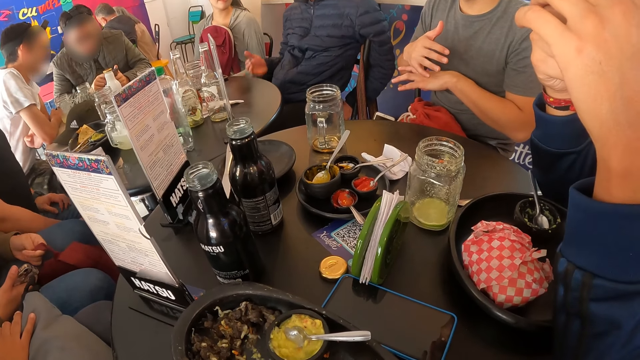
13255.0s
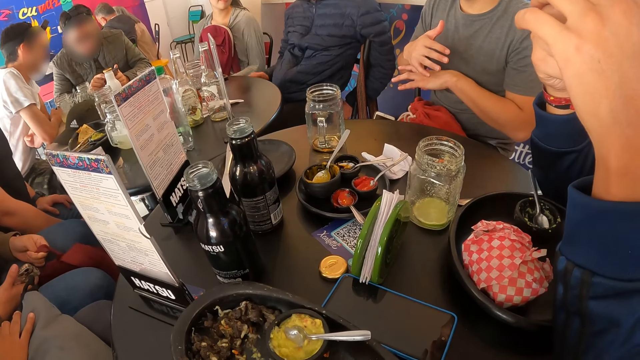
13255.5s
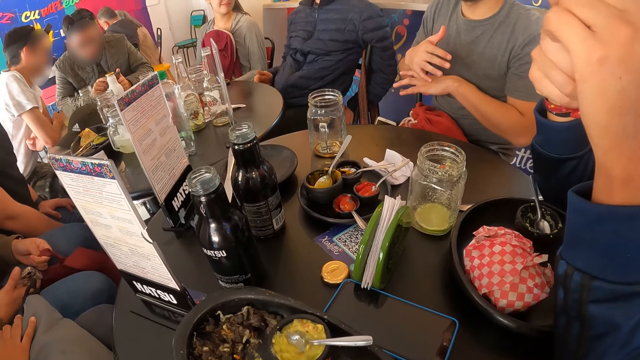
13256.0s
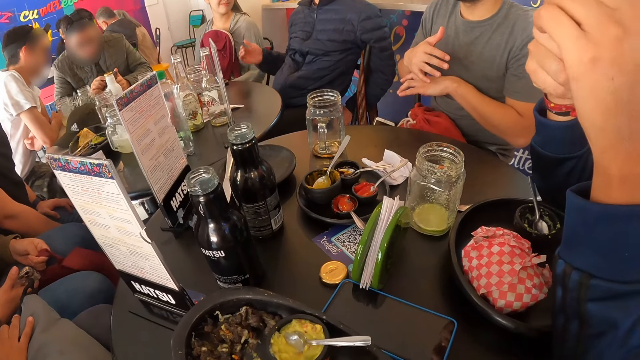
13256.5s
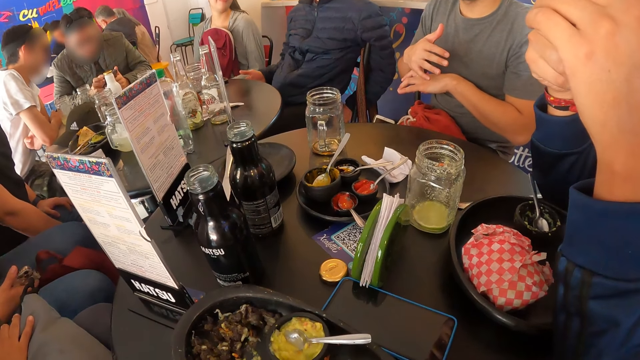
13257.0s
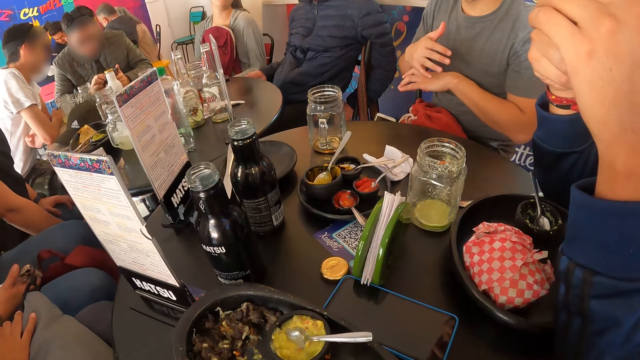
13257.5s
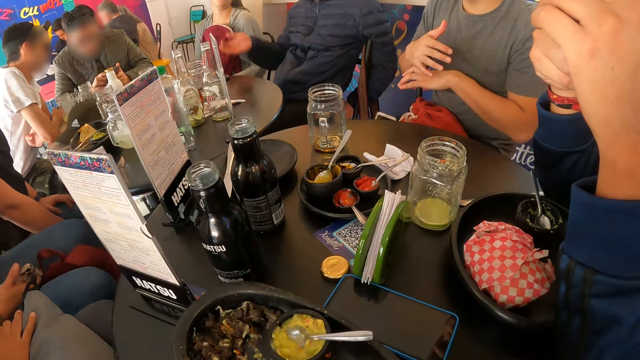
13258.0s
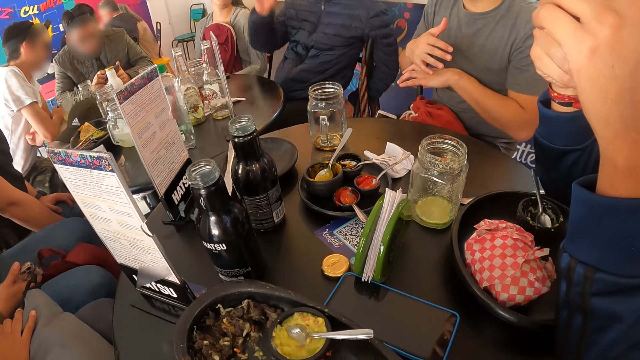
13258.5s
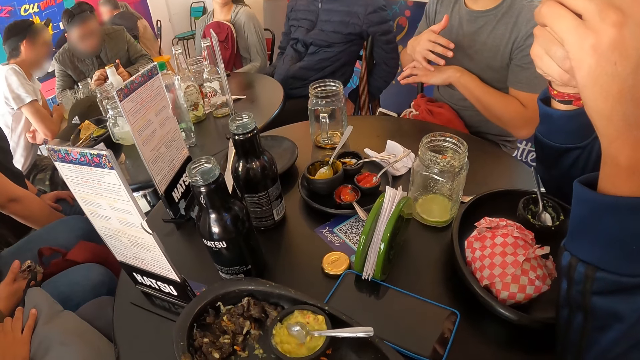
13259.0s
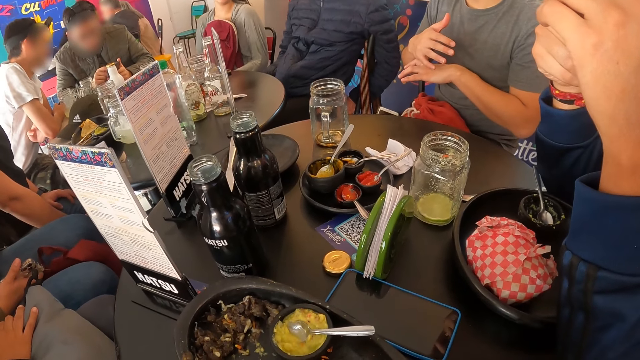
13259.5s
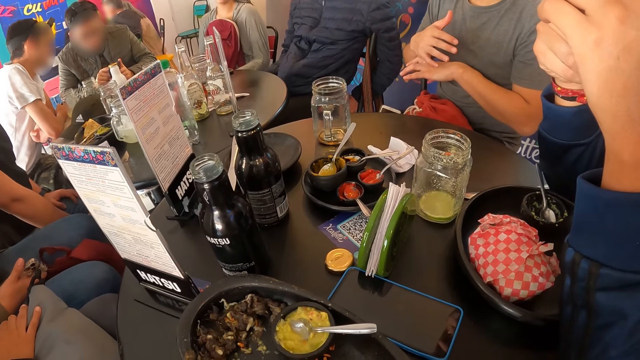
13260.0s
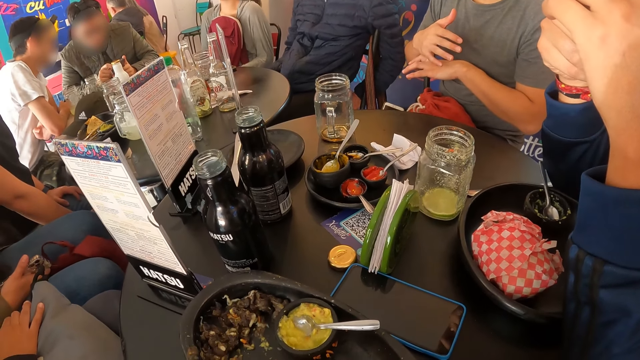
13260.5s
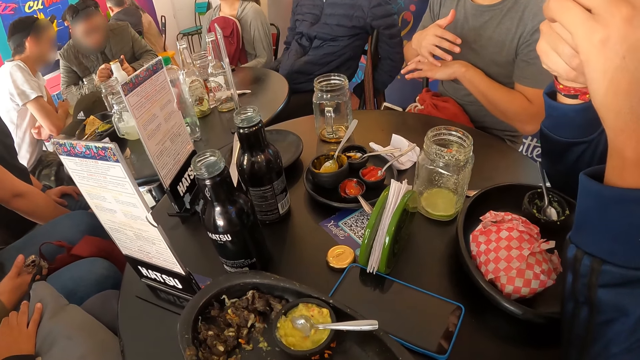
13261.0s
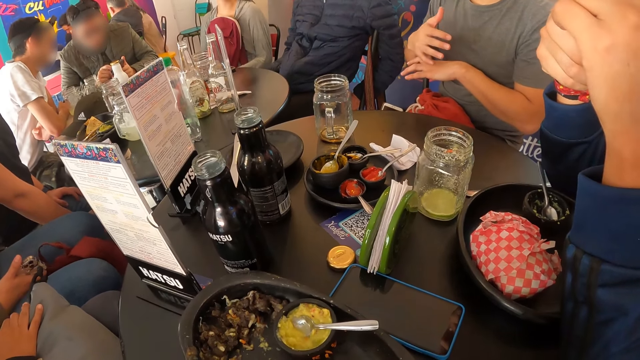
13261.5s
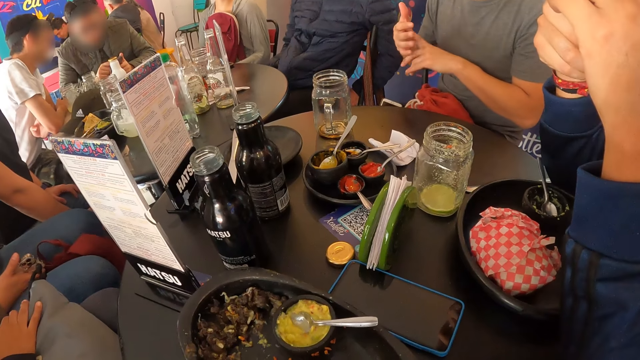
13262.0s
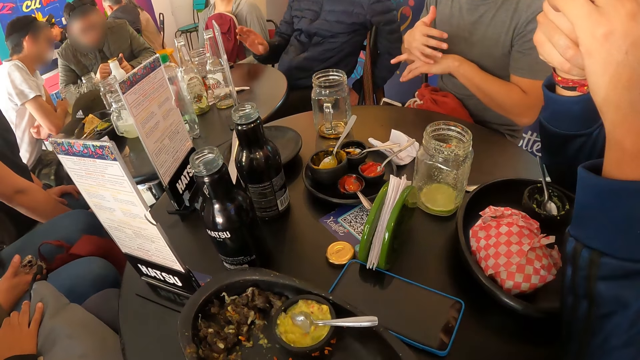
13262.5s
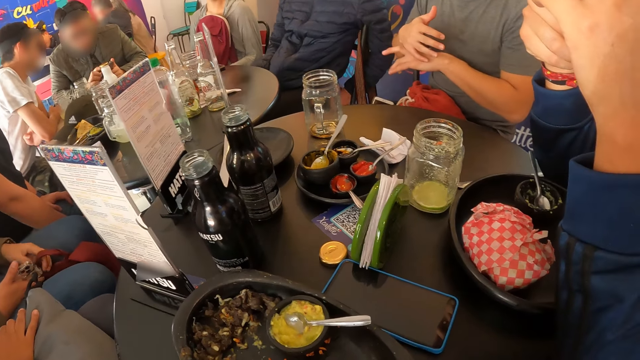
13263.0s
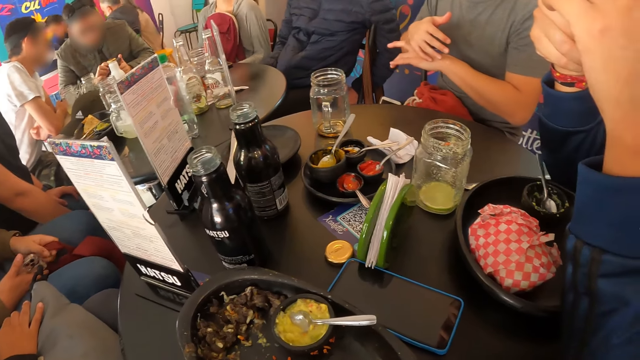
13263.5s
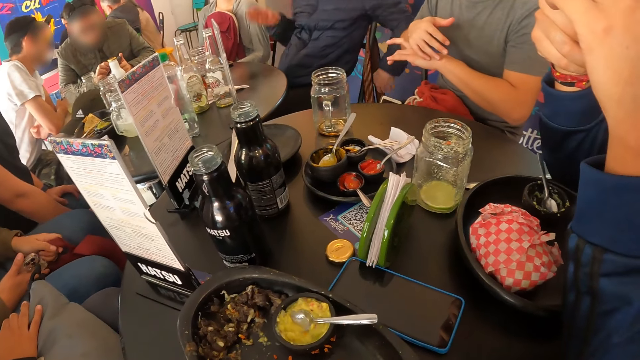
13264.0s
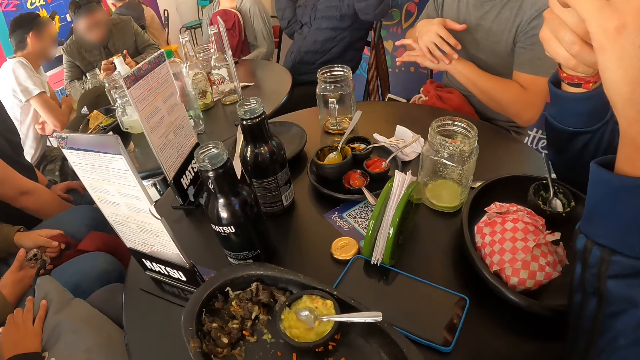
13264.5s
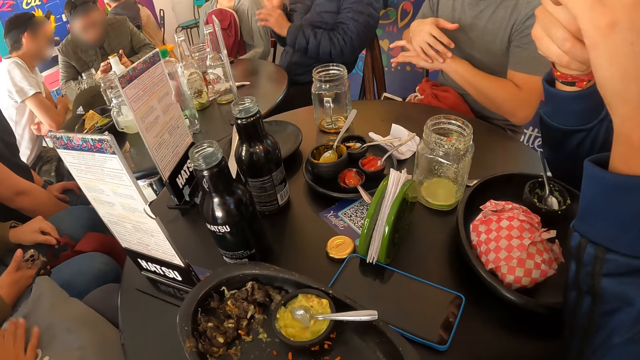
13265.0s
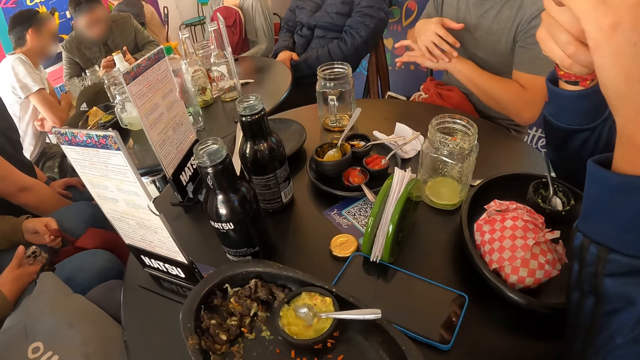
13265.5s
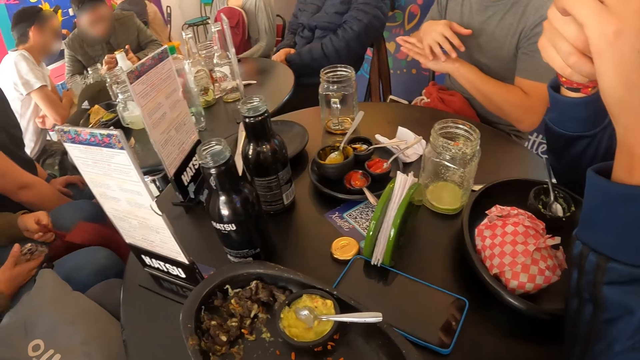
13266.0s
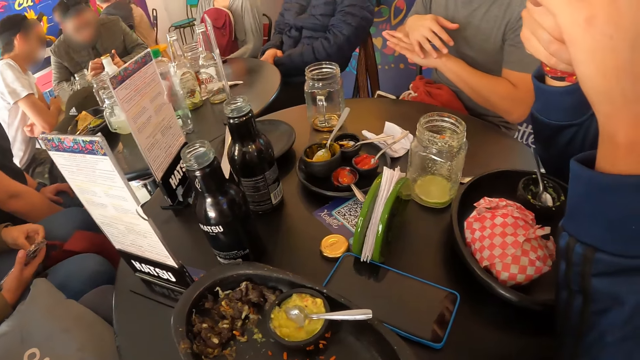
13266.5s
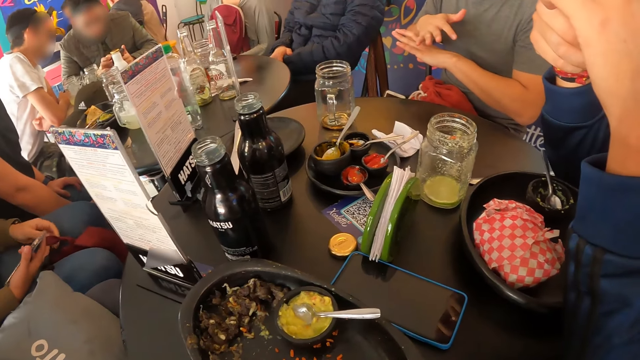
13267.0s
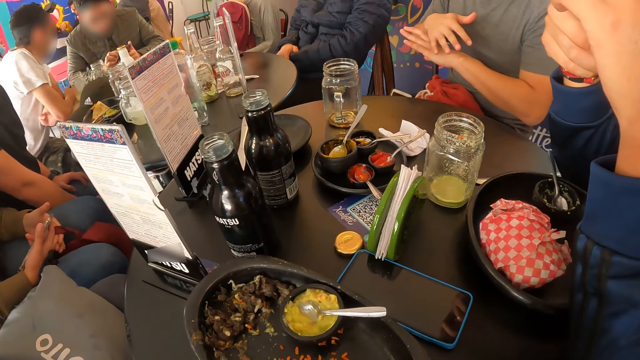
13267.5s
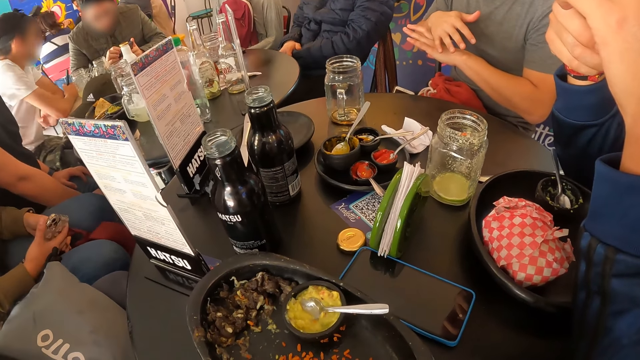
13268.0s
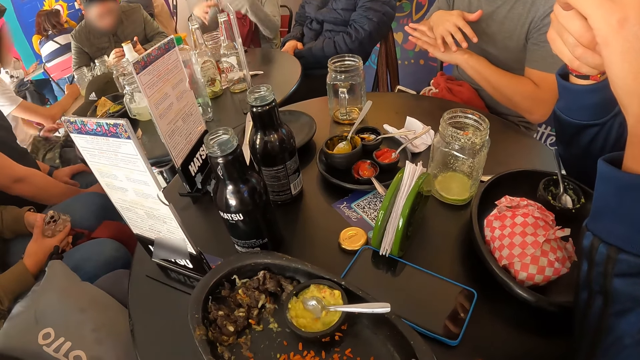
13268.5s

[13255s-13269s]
A person moves a hand. A man presses a finger in his left hand with his right hand. Another person holds hands together. The first person lifts hands up. Another person uses a phone.

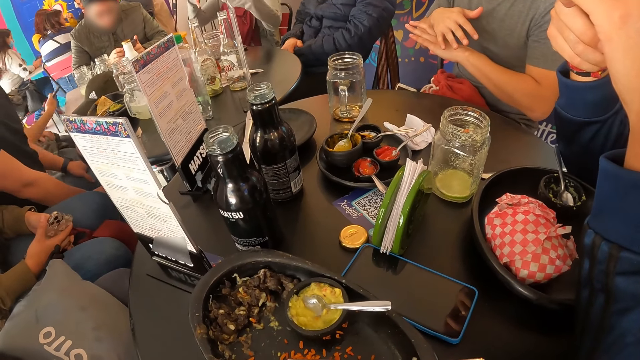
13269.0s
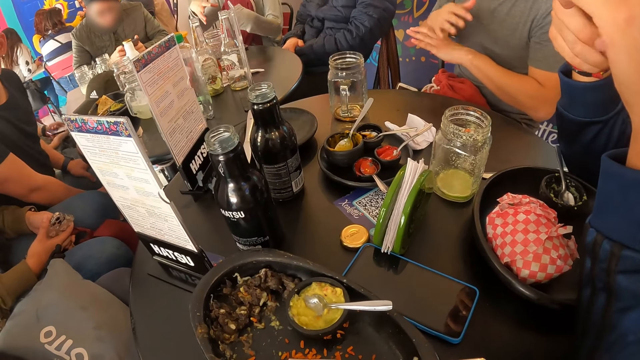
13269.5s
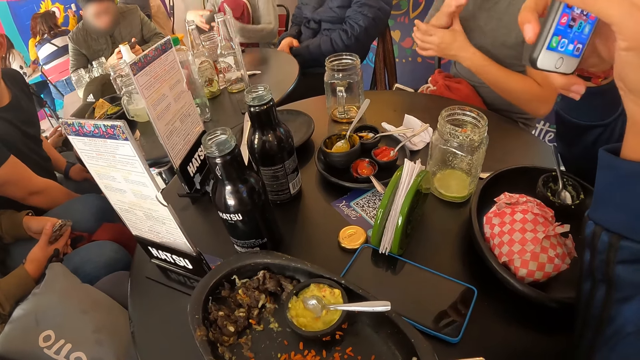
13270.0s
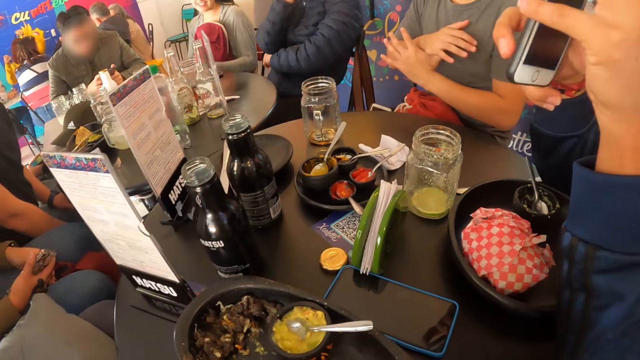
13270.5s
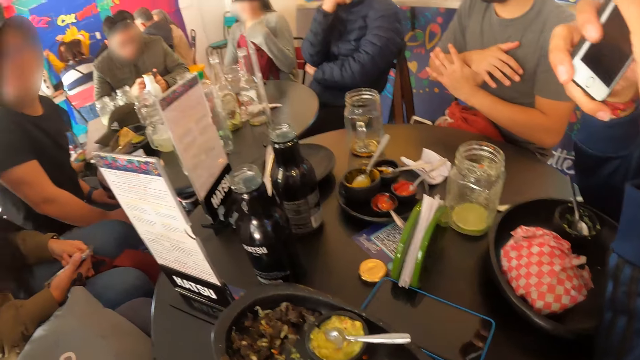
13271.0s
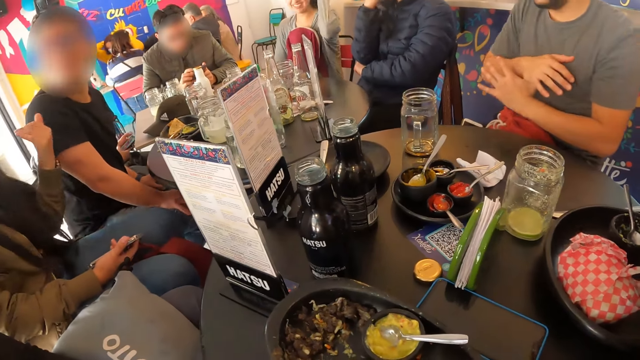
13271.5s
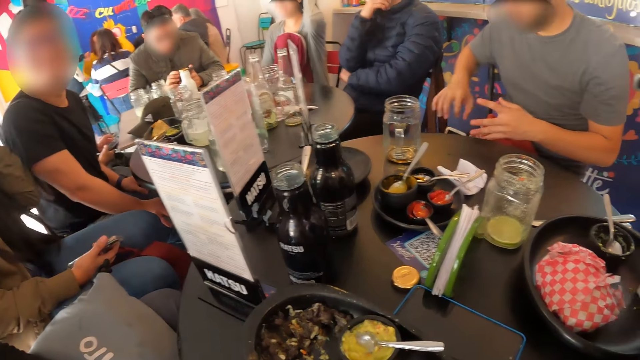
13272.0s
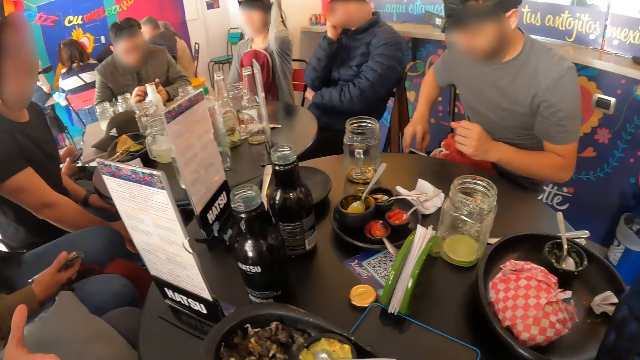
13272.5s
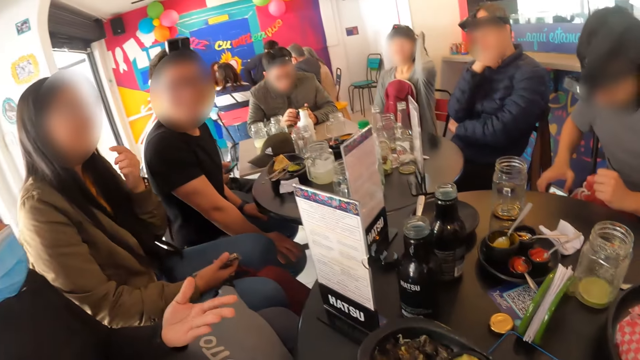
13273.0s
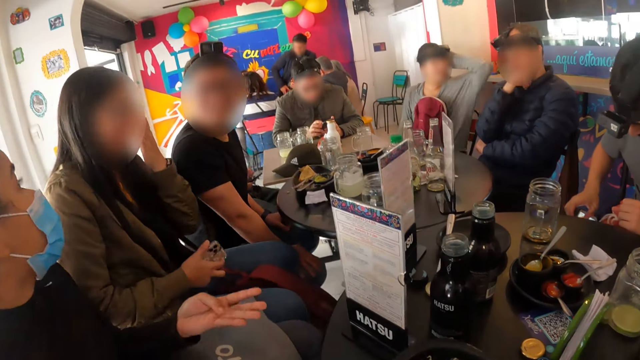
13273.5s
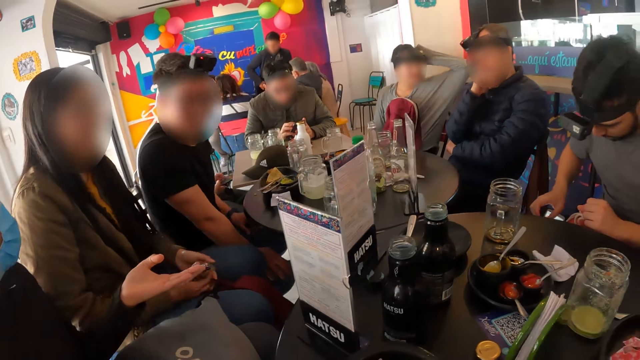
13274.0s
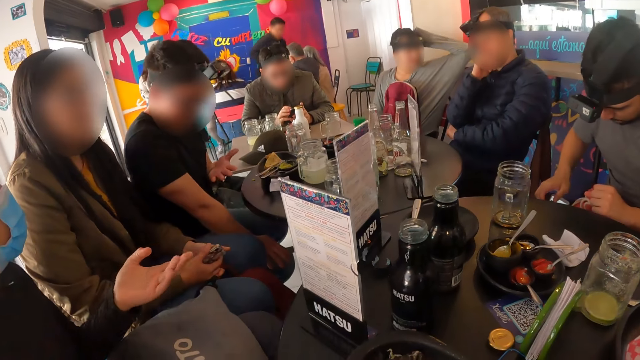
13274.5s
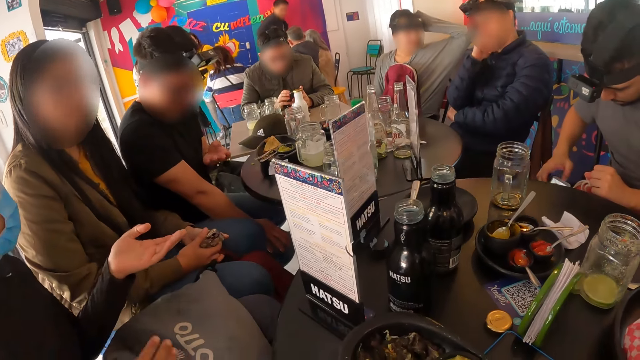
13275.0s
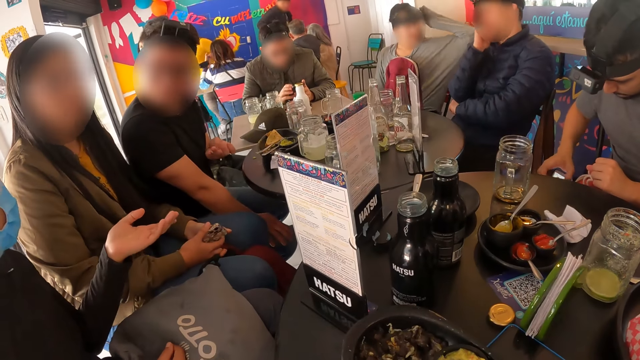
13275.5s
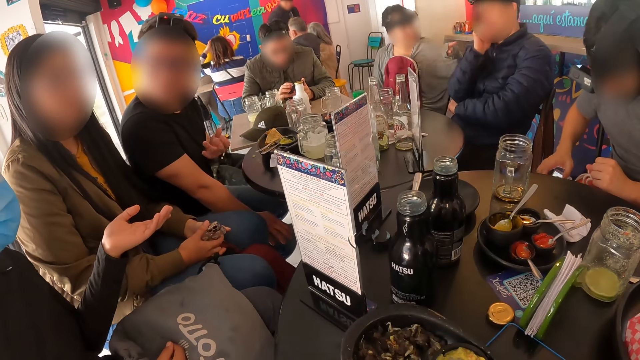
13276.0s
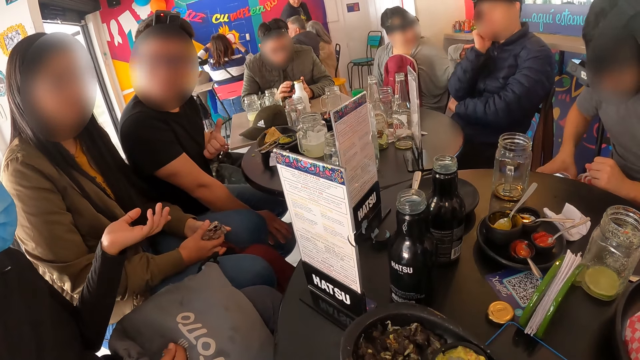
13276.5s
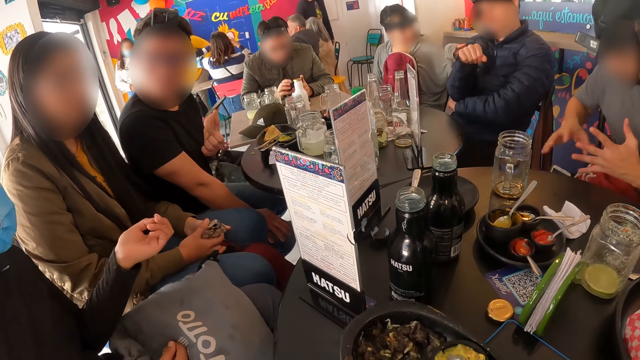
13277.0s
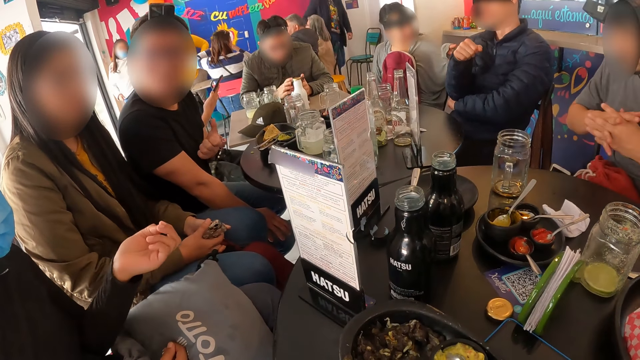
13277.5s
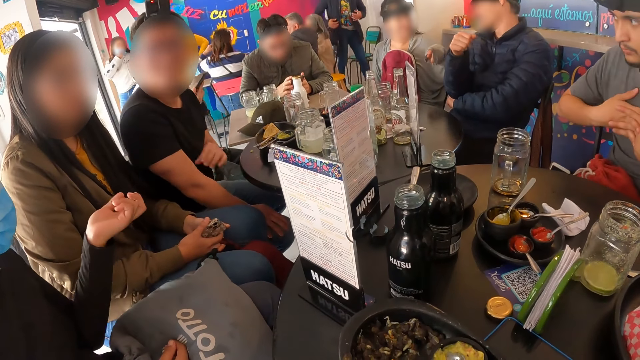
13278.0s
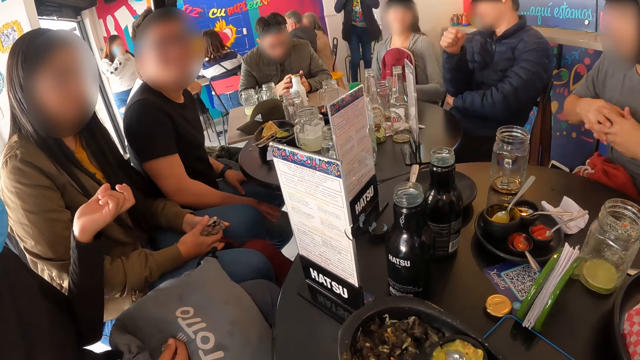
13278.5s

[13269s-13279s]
A person interacts using hands. A man presses a finger in his left hand with his right hand. Another man puts off the phone with his right hand. The camera wearer looks around. Another person moves hands. The first man presses a phone with his right hand. A woman gesticulates with her left hand. Another person stands up. Another person interacts while moving hands. Another person interacts with that person. Another person moves a hand on the chin. The first man couples both hands. The person who stood up walks around.
